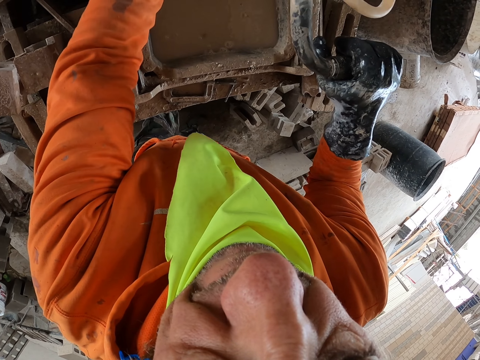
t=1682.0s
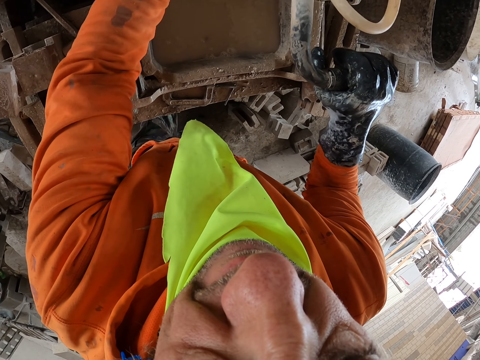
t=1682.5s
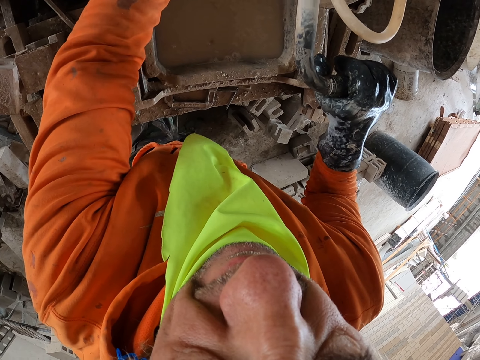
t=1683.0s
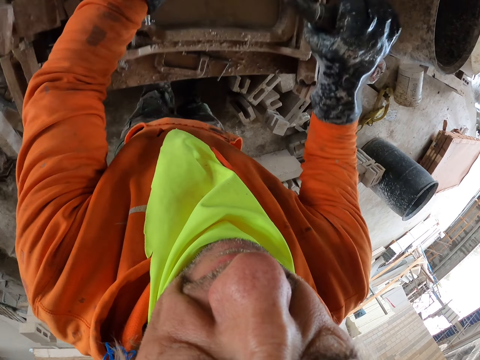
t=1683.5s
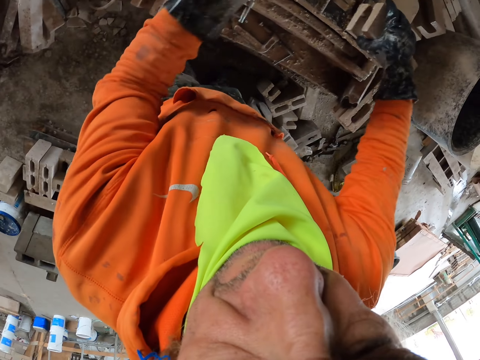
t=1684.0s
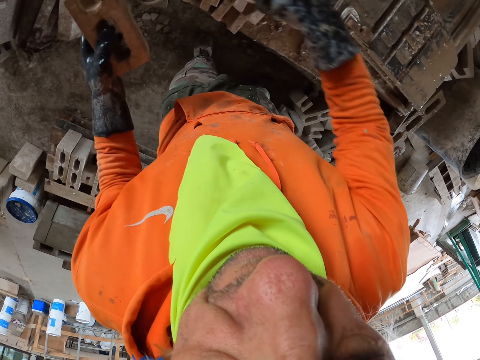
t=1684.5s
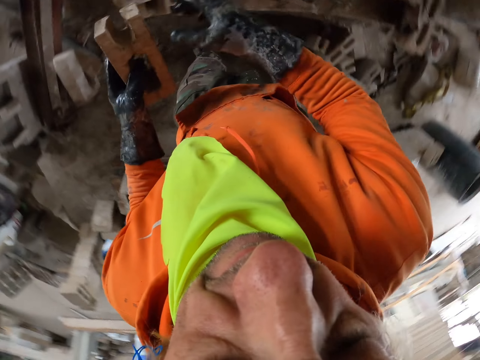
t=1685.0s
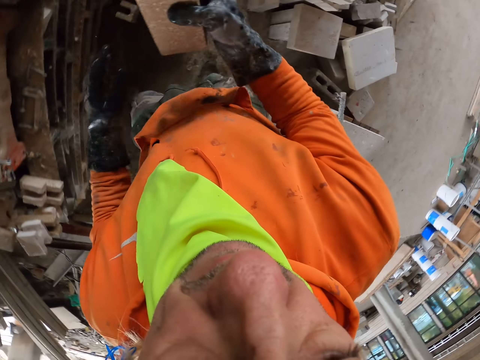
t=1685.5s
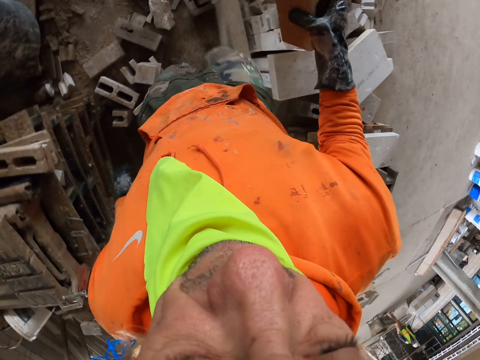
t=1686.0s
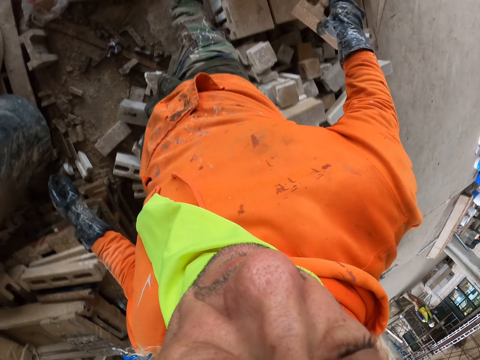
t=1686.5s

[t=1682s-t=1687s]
The camera wearer puts a cut brick aside and walks around.

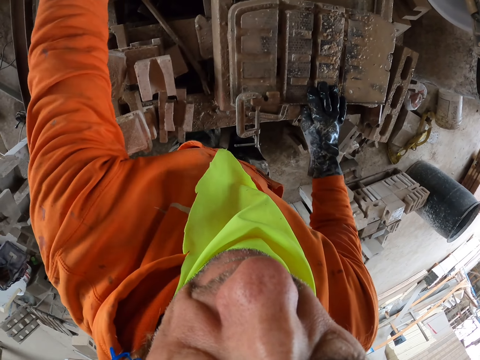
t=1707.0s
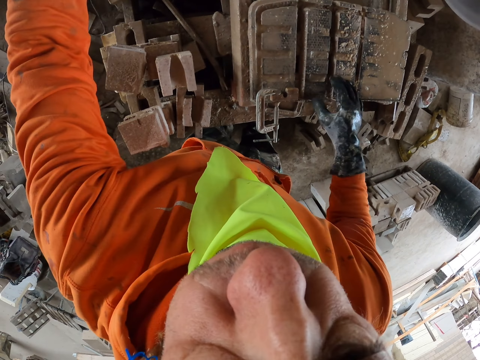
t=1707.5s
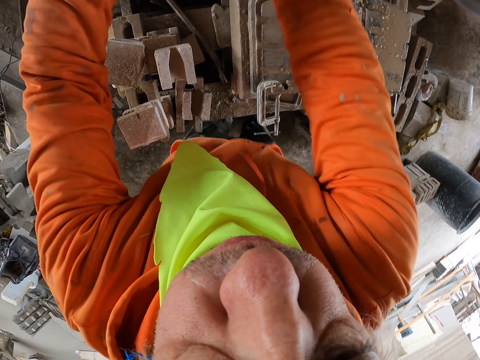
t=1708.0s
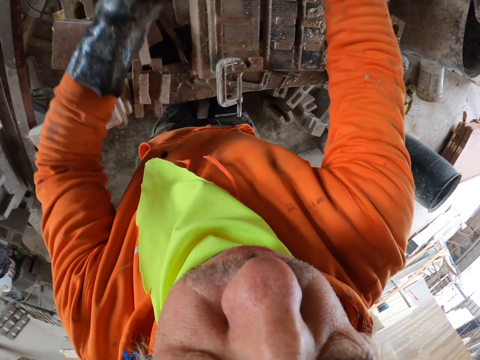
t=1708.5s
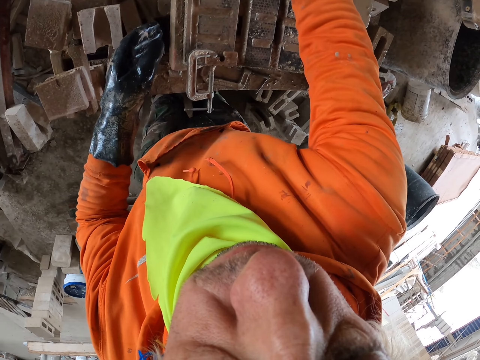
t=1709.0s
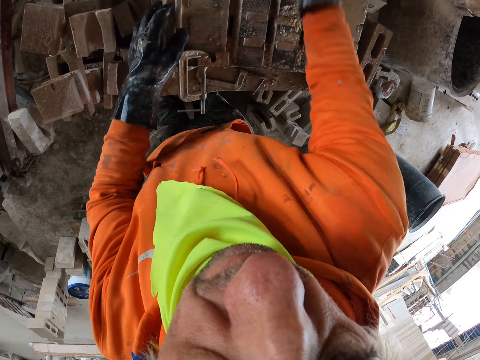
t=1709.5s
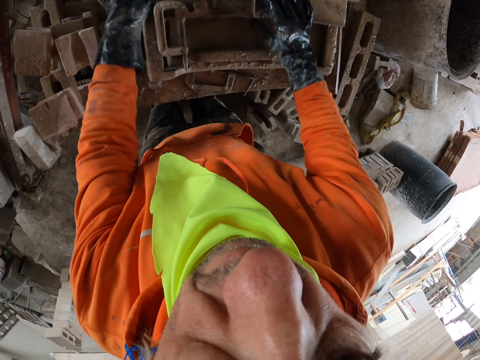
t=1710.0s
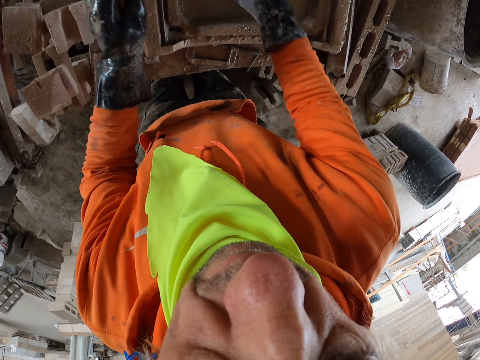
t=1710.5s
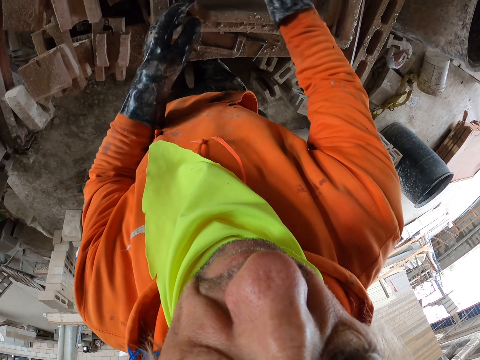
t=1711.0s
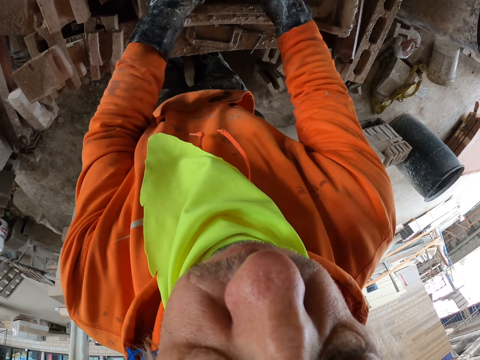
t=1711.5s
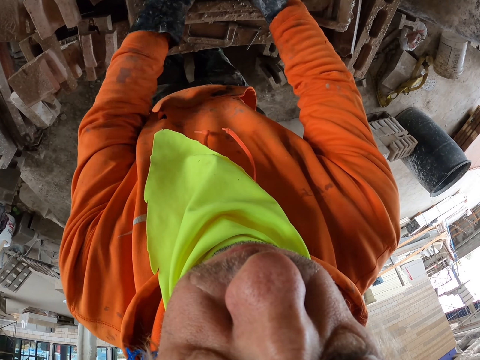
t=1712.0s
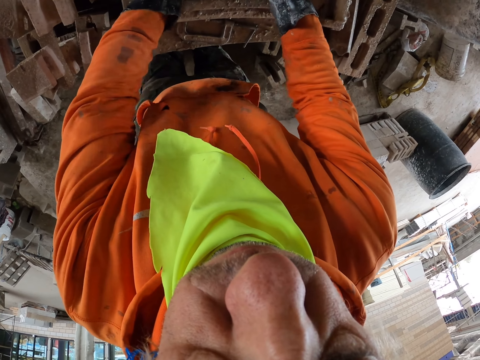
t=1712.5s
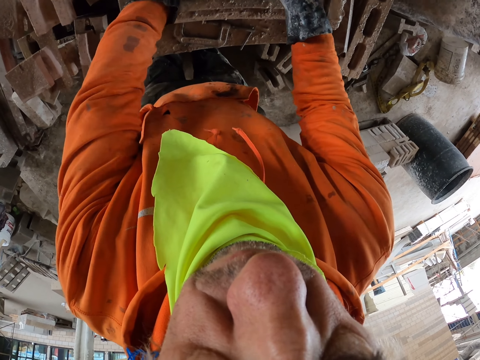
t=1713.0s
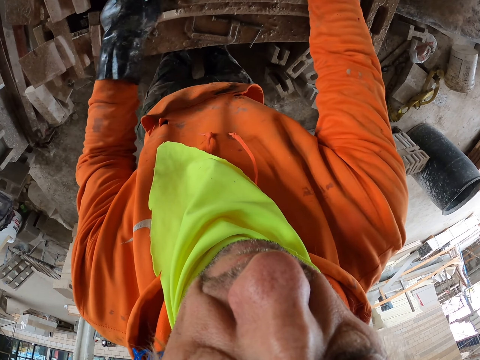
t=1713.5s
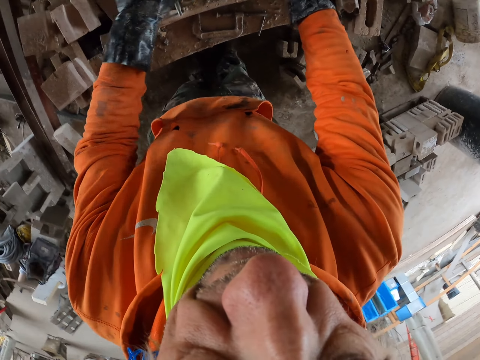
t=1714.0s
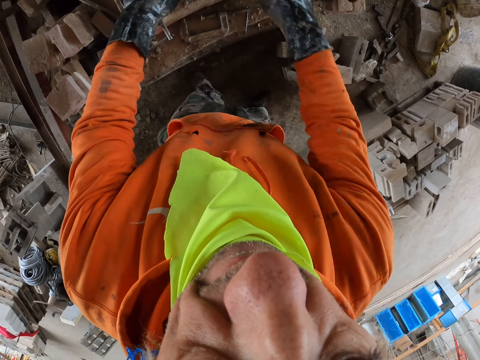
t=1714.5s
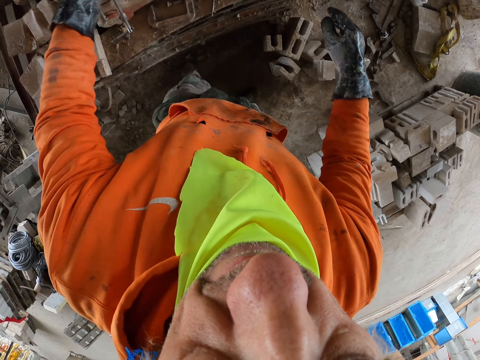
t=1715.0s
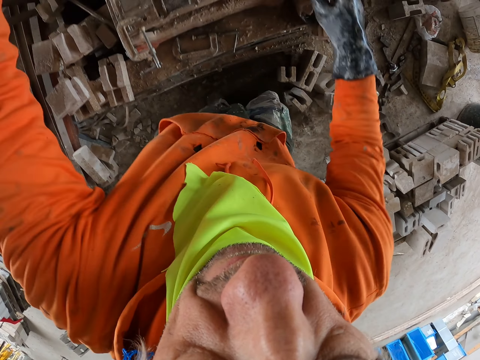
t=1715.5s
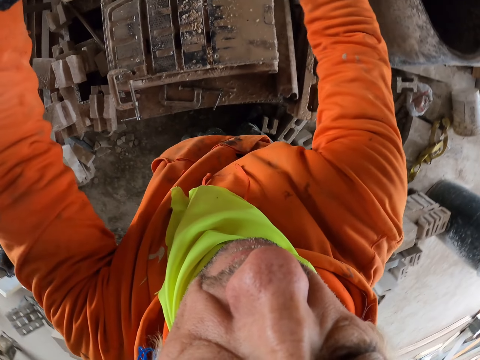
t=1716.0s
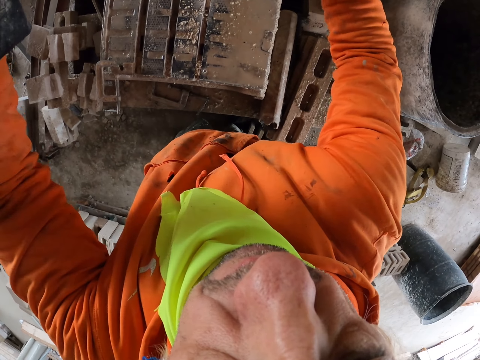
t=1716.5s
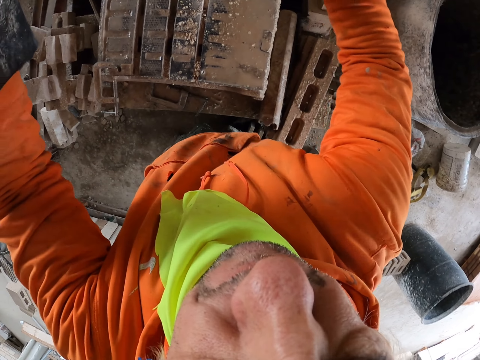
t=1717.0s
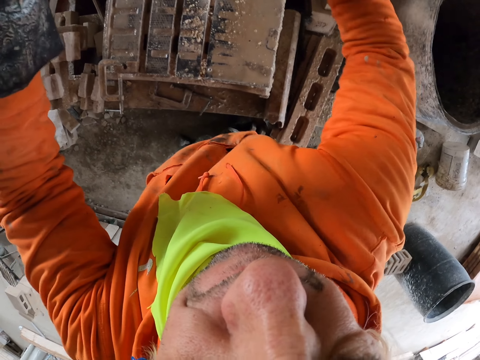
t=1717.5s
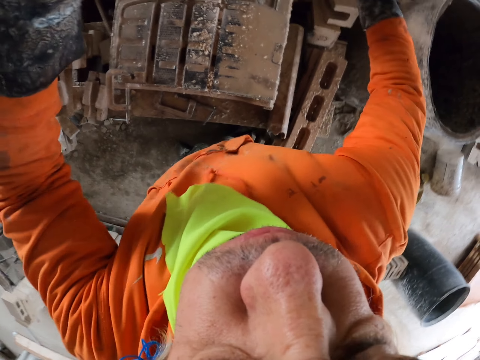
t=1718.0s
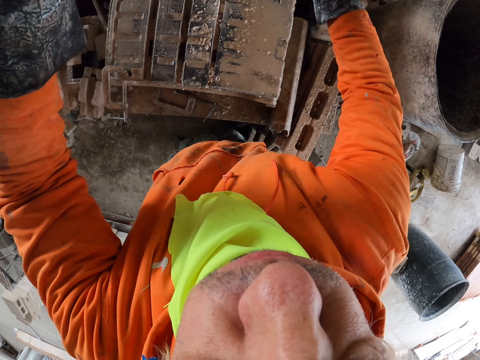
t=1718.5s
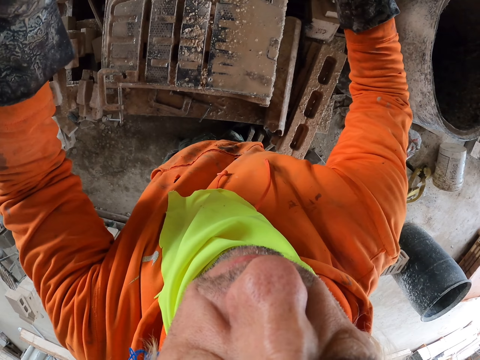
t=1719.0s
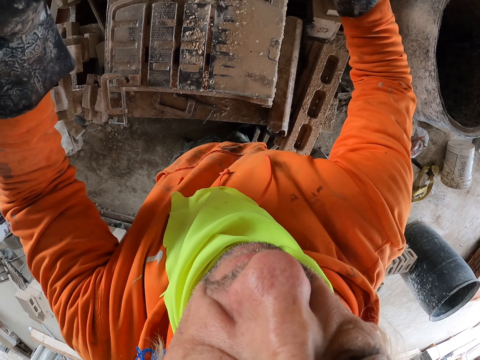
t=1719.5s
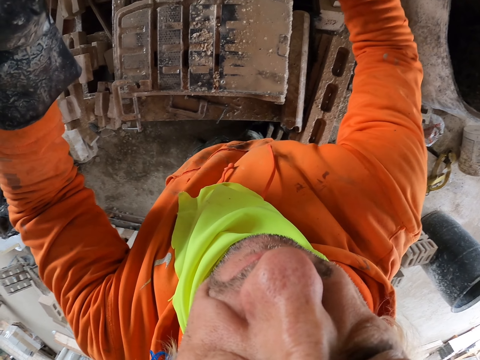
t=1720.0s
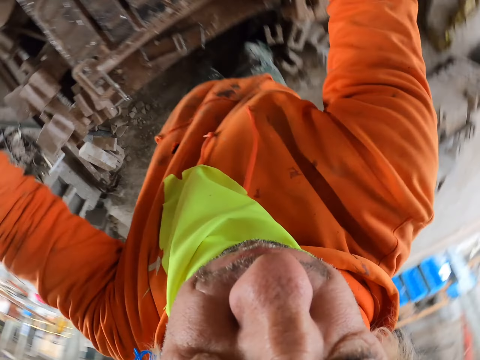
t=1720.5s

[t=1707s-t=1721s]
The camera wearer touches the brick maker. They move the brick maker. They touch the brick maker.

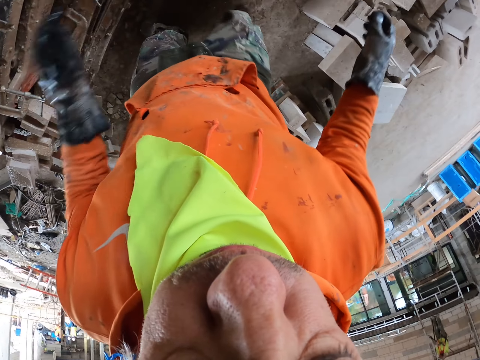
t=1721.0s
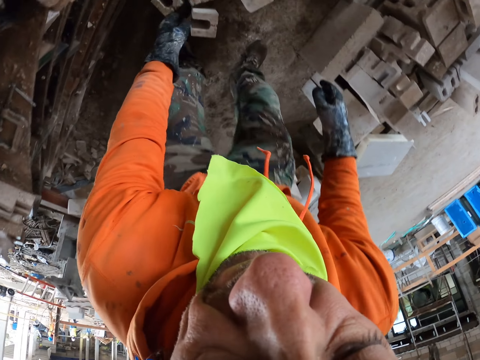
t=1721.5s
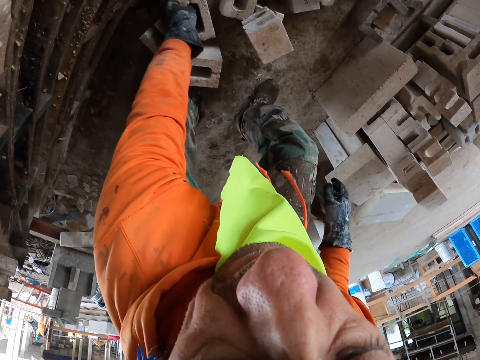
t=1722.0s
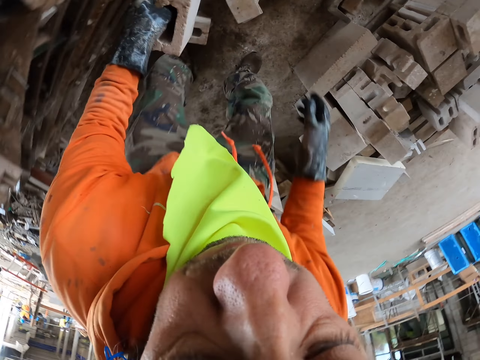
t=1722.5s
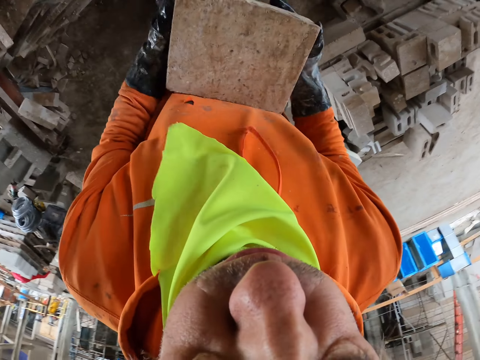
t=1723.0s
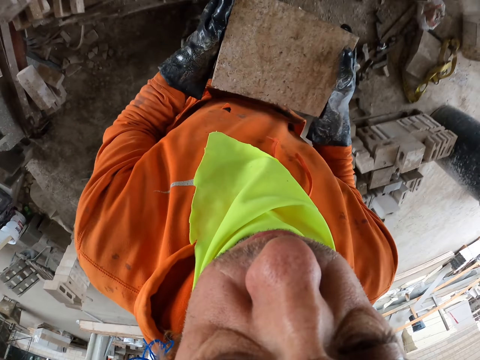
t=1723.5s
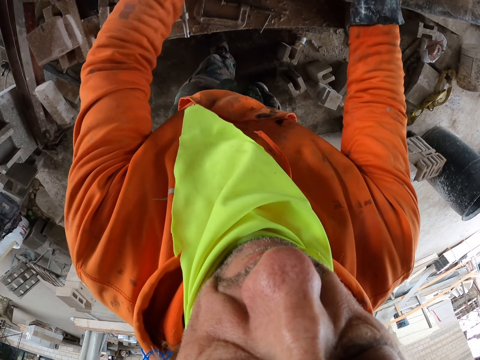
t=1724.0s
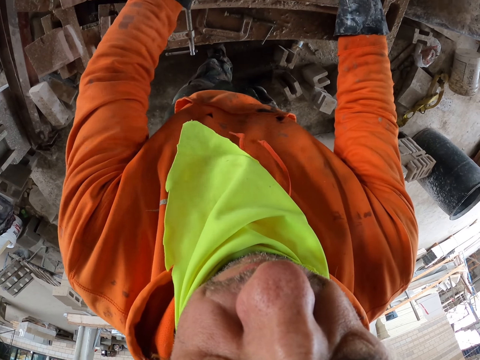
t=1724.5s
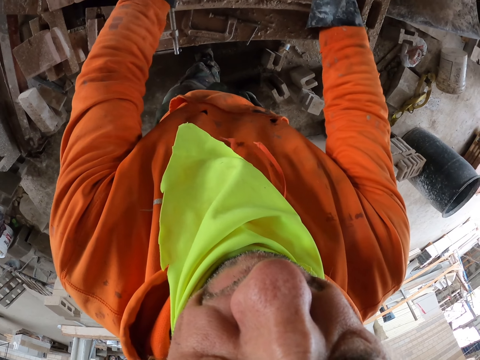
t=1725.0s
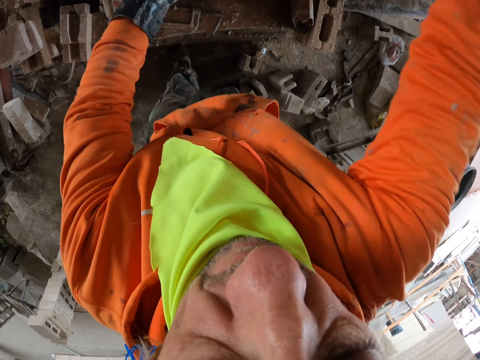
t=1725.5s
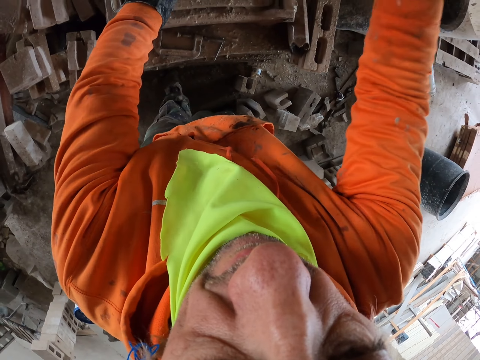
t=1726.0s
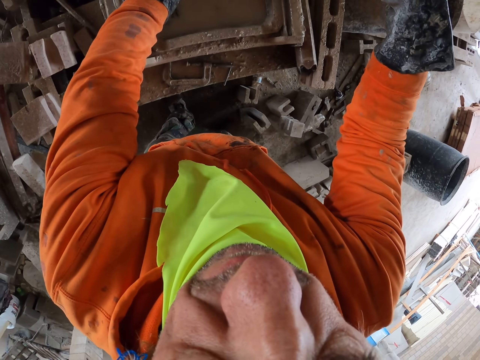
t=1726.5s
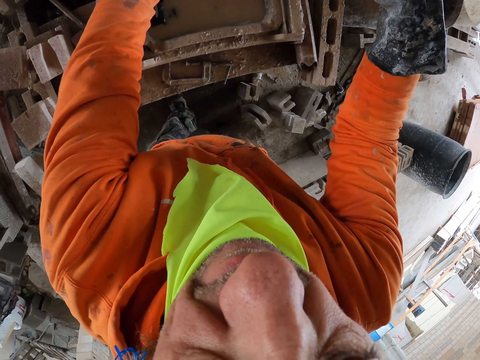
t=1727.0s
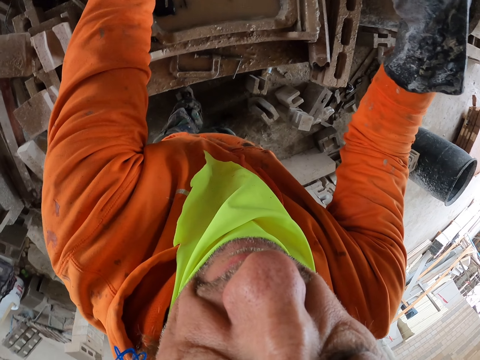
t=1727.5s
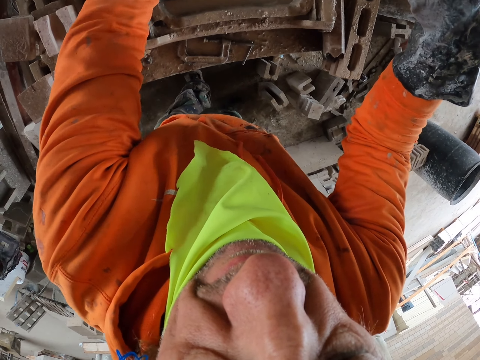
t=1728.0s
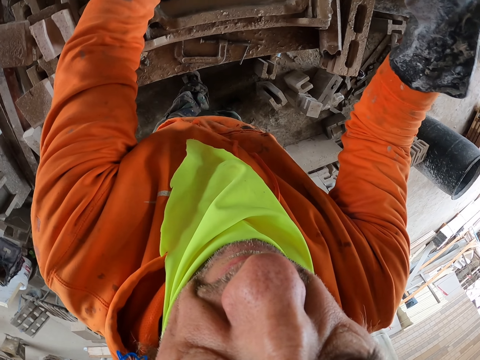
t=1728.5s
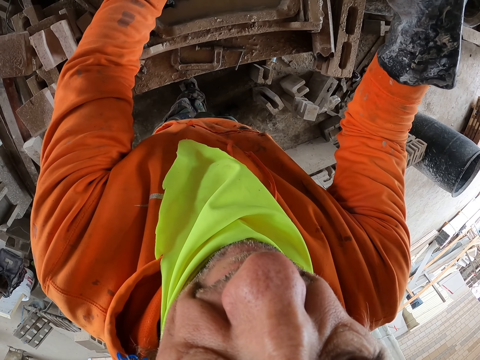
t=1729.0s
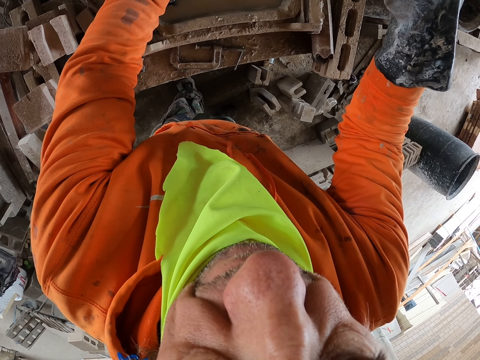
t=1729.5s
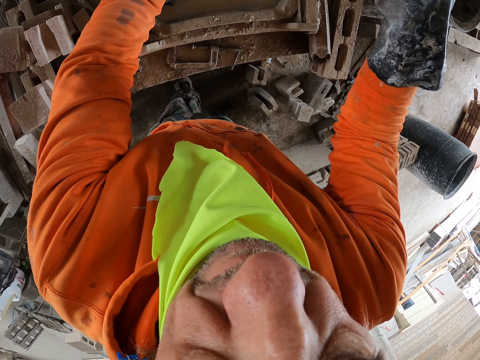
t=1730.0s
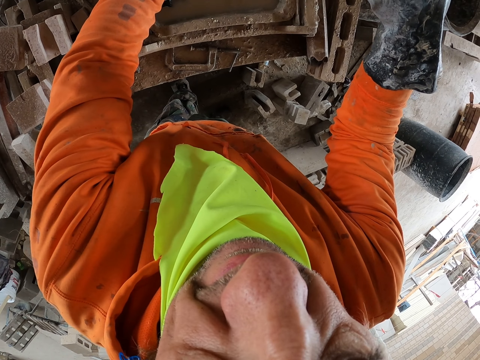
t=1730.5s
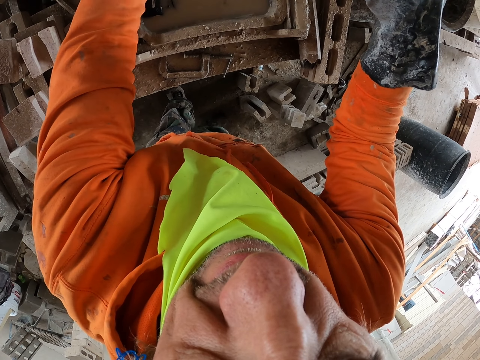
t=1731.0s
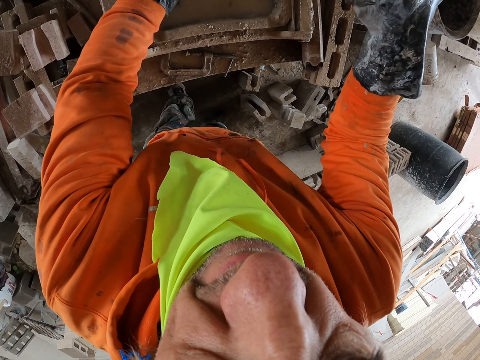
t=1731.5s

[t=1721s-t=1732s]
The camera wearer picks up a brick. They put the brick on the brick maker. They cut the brick.
